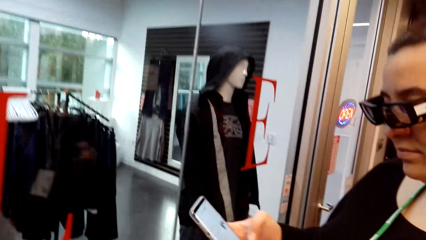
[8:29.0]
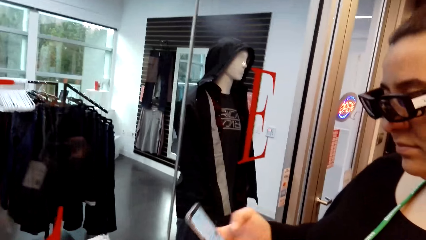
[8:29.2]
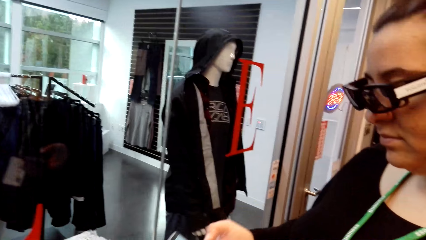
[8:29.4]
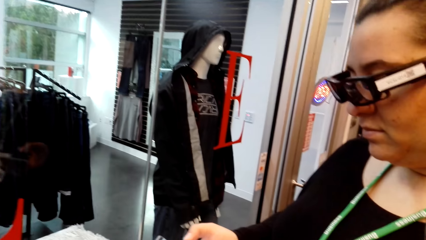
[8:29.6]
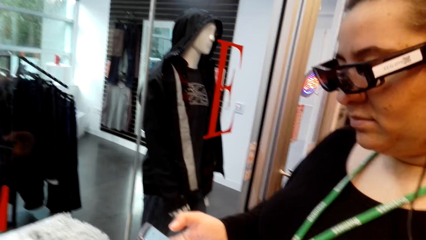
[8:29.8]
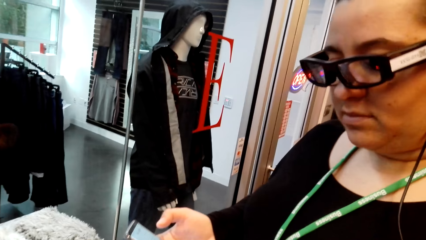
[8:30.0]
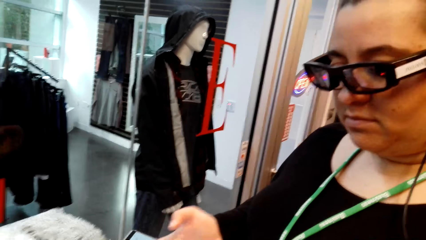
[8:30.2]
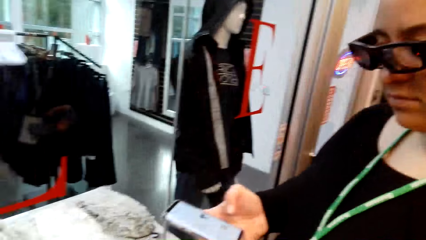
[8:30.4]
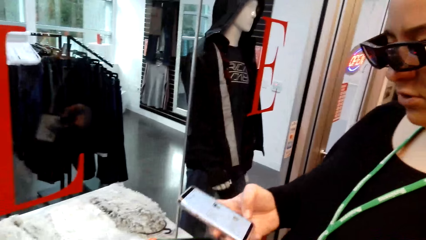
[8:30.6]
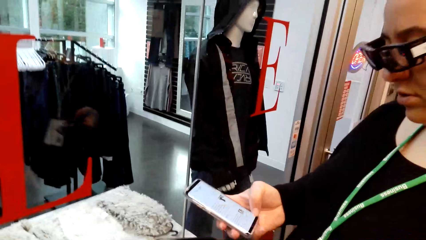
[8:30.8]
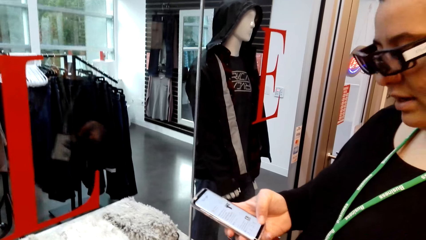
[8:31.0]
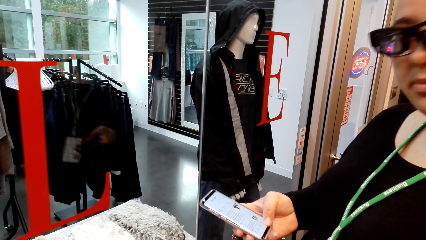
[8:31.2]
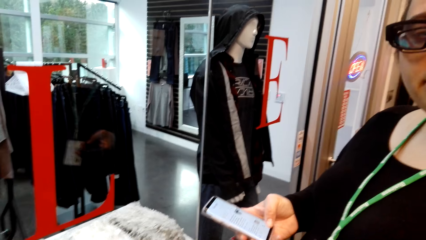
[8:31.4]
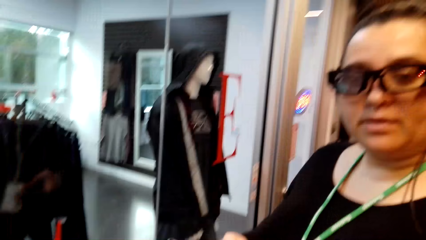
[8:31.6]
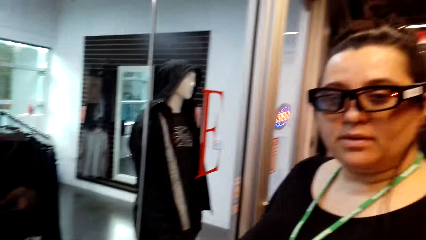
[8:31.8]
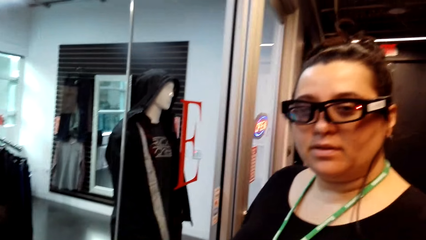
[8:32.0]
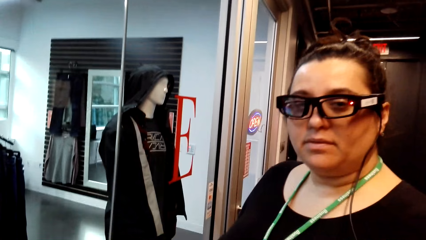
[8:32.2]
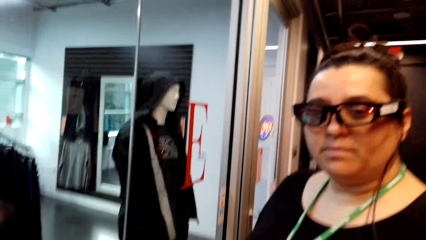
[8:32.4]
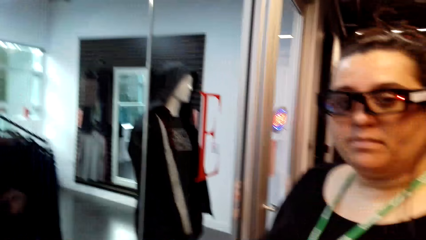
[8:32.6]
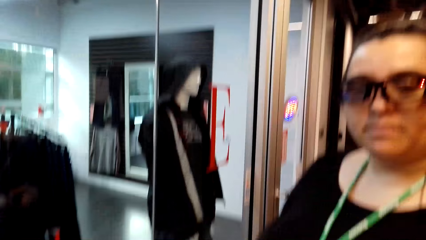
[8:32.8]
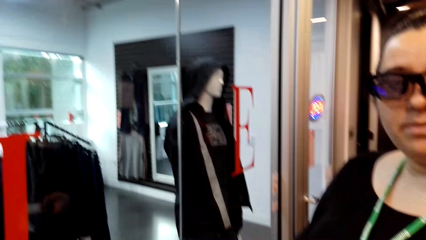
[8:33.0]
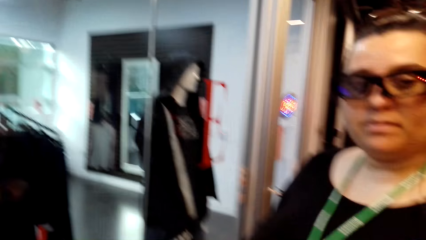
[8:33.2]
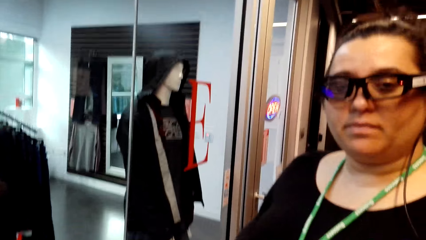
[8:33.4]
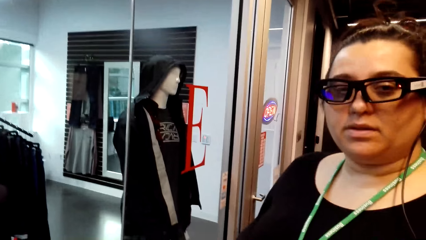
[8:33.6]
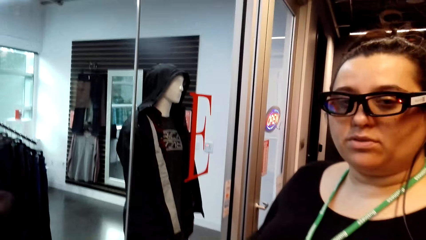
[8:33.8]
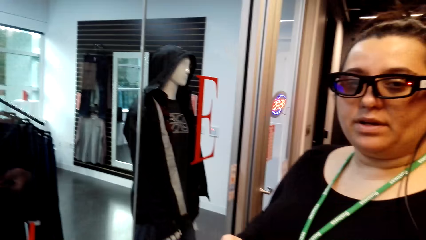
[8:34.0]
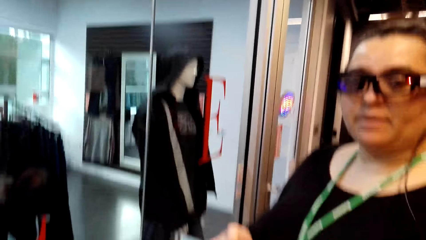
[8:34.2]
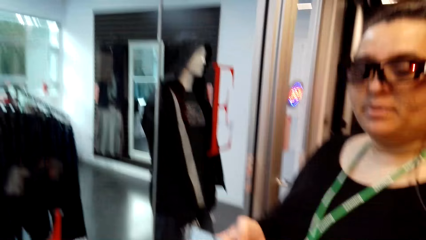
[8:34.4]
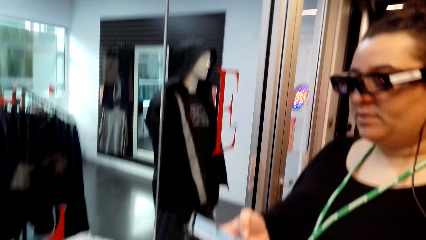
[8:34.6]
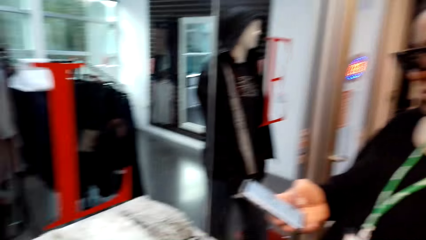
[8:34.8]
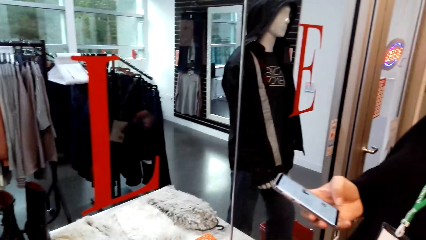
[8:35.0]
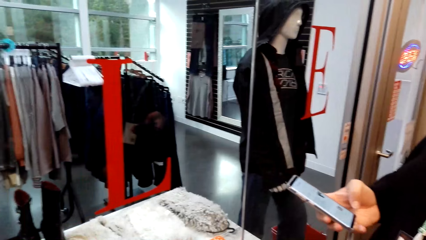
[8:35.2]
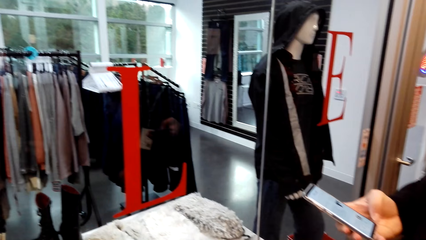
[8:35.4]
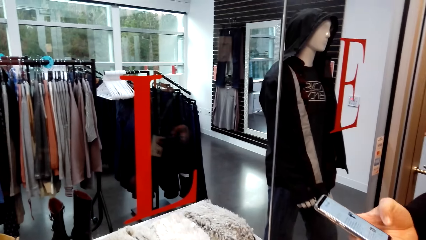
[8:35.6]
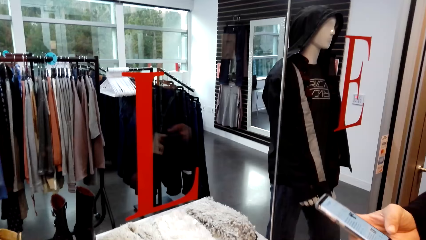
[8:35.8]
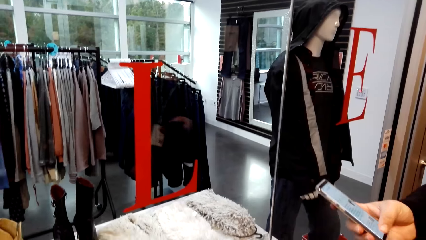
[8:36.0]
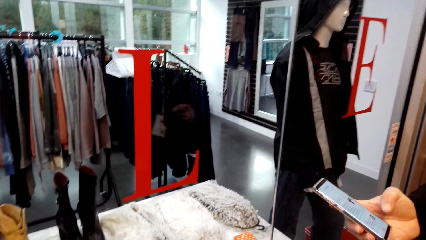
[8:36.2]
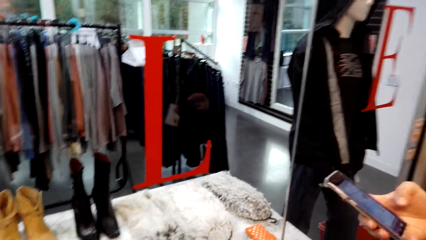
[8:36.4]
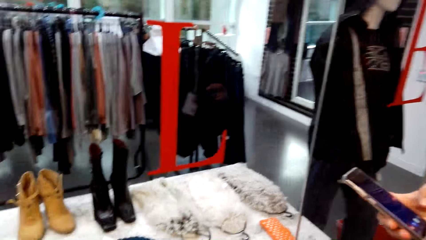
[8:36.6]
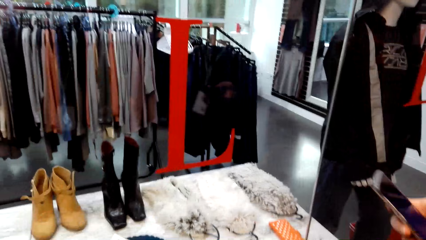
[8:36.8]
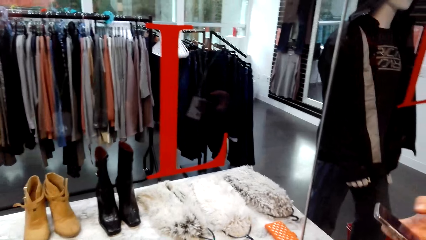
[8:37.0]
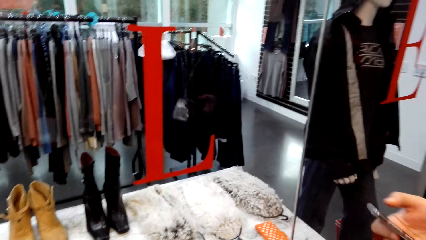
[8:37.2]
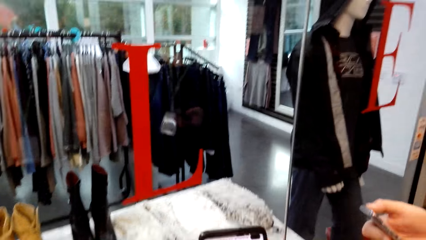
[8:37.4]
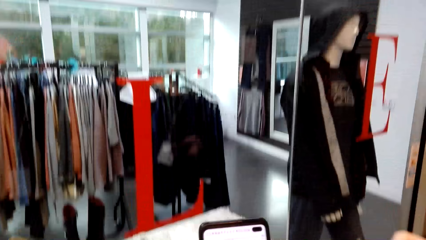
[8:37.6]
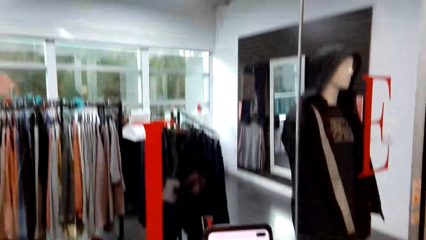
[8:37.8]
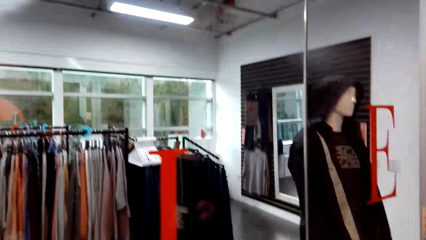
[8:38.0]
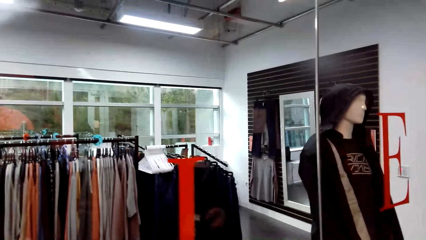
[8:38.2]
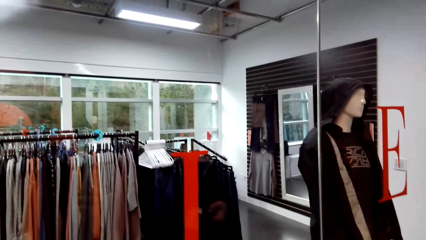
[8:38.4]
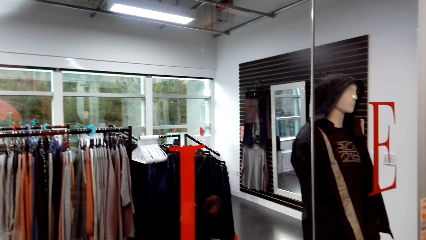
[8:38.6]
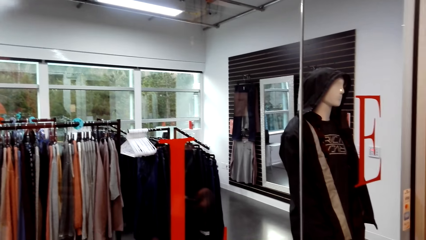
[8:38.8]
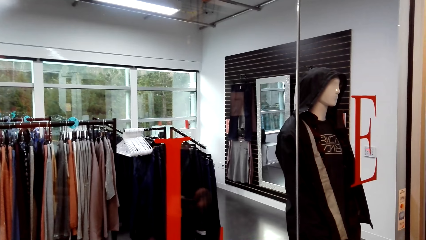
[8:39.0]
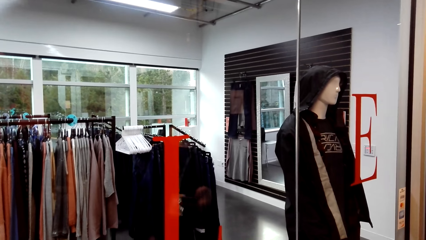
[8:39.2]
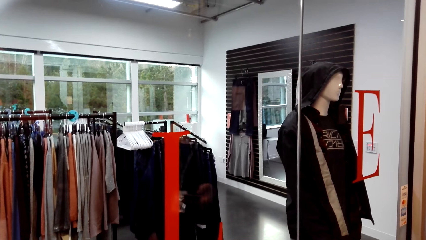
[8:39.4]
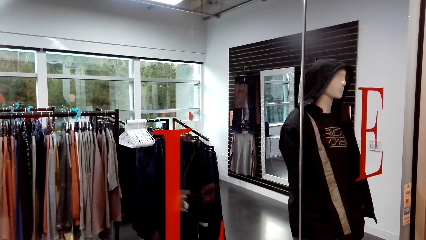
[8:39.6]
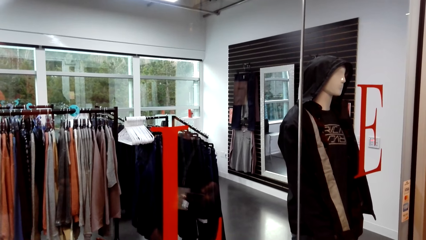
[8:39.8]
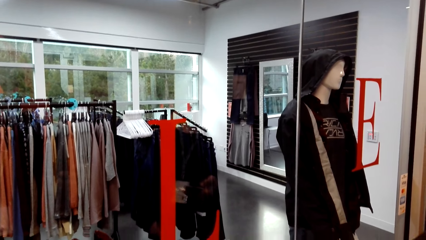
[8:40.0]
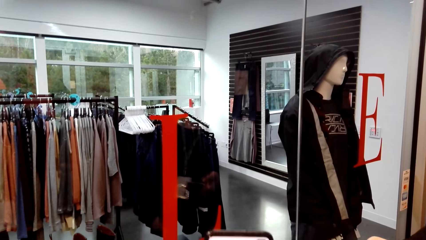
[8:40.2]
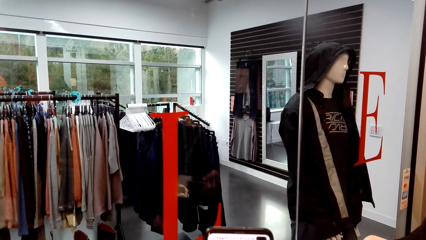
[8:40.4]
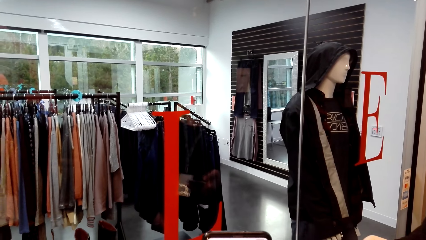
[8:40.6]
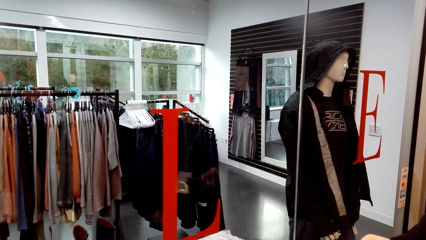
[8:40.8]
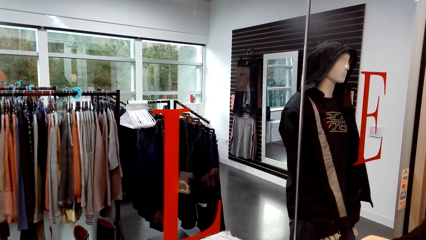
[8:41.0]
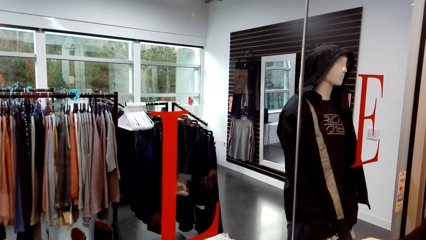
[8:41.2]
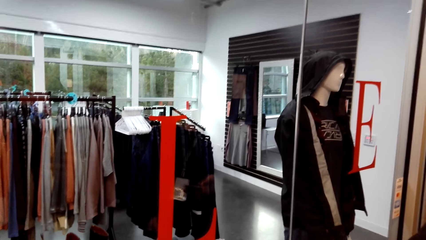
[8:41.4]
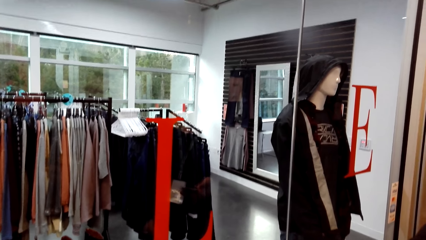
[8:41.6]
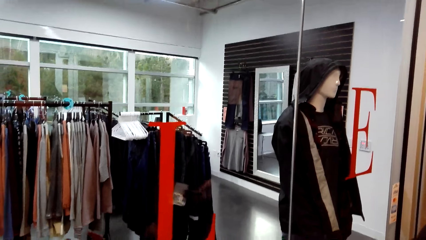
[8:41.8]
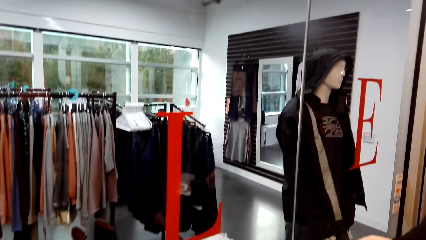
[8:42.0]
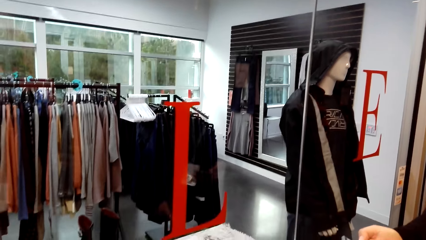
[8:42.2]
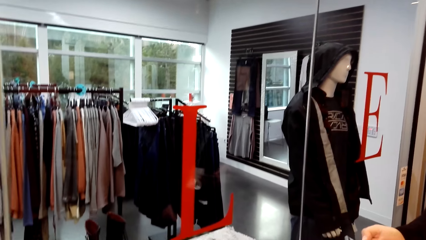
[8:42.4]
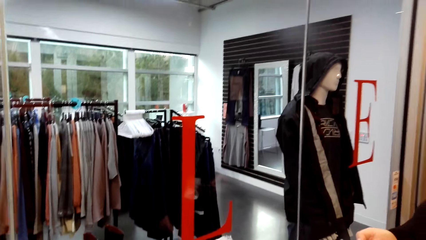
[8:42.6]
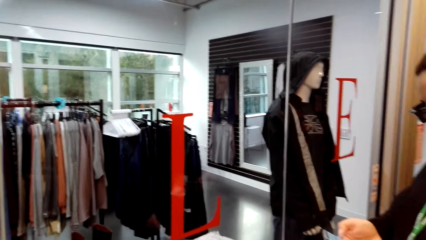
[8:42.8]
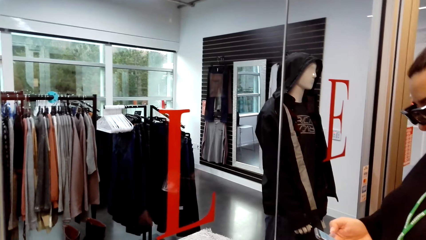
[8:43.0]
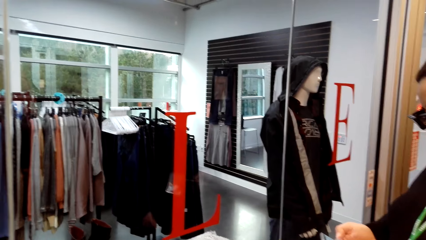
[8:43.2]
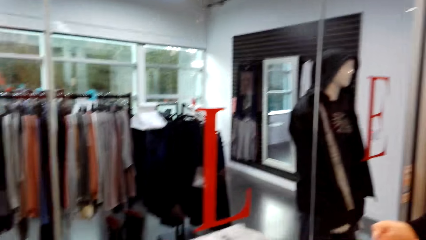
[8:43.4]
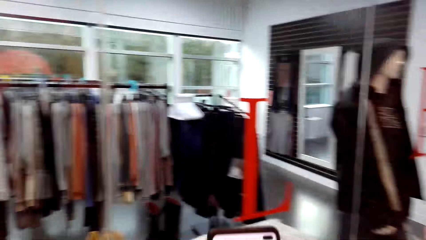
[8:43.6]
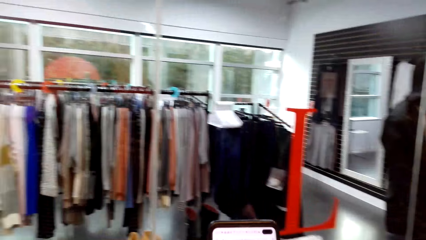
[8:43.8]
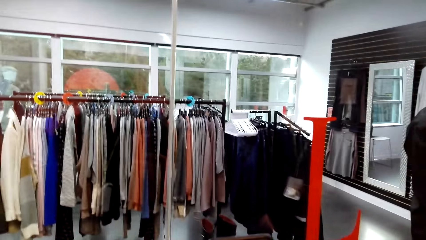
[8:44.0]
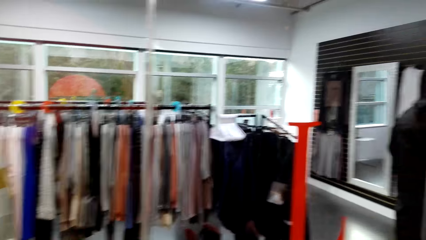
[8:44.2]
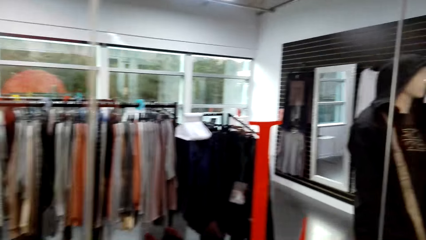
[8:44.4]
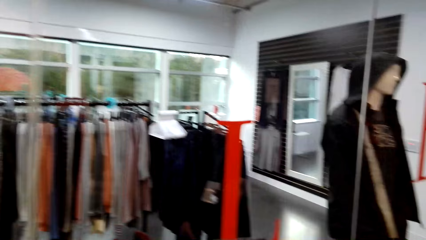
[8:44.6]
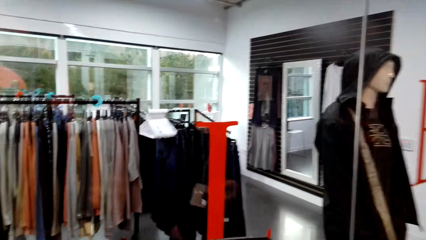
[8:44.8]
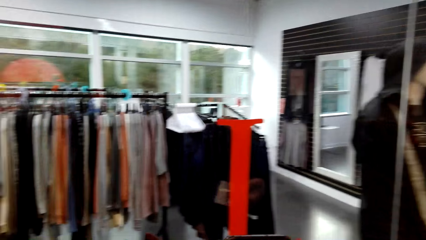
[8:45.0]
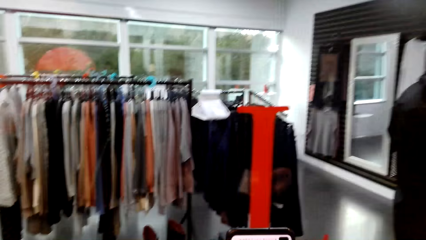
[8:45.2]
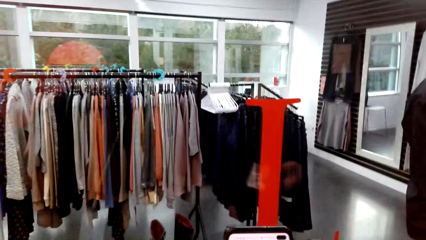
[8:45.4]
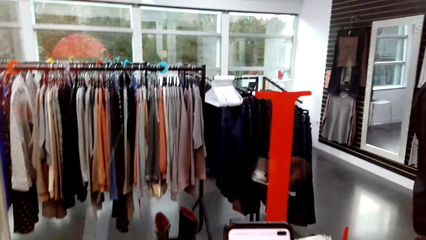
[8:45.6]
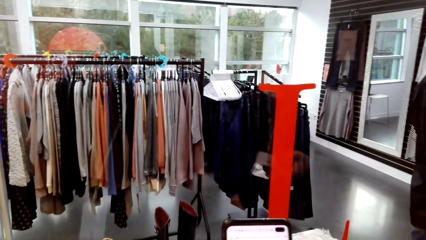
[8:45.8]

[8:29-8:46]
A woman looks at the phone.
